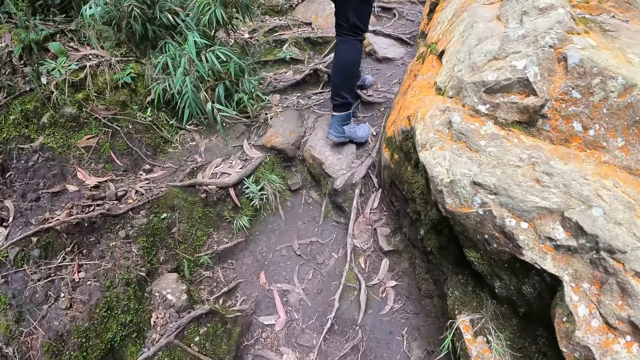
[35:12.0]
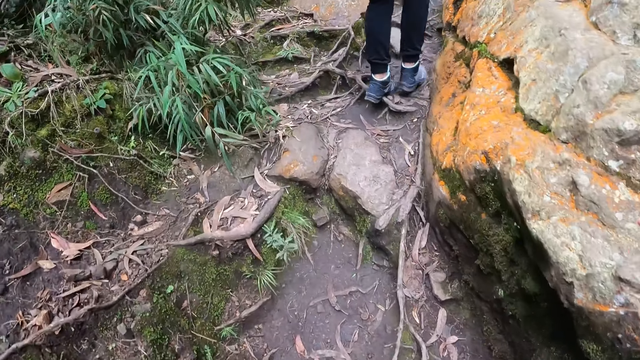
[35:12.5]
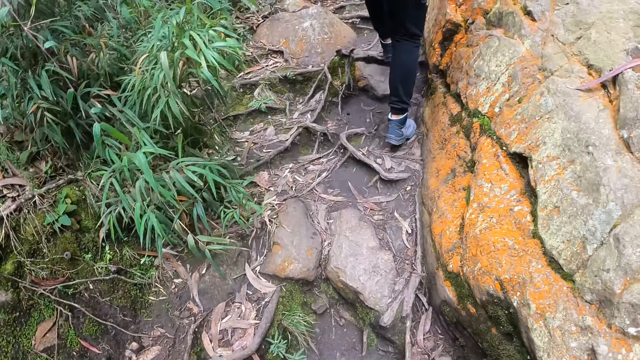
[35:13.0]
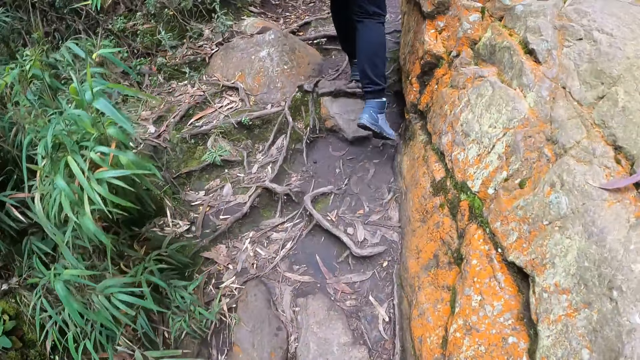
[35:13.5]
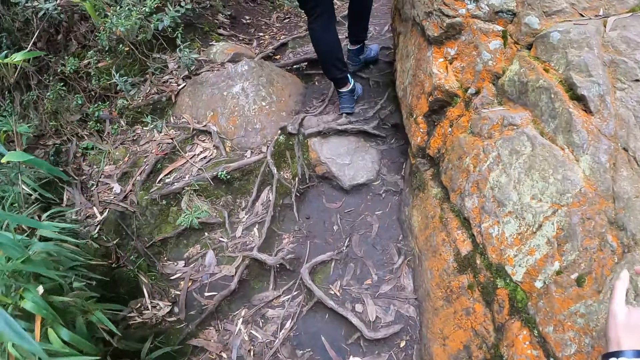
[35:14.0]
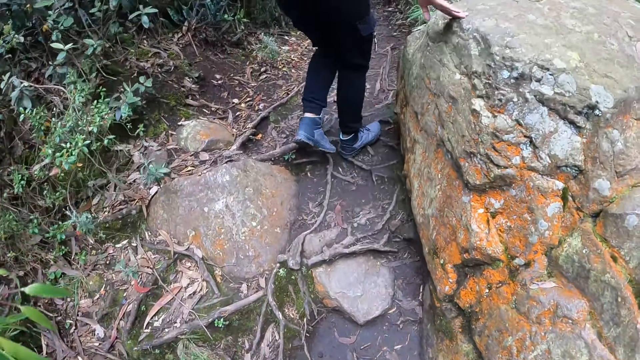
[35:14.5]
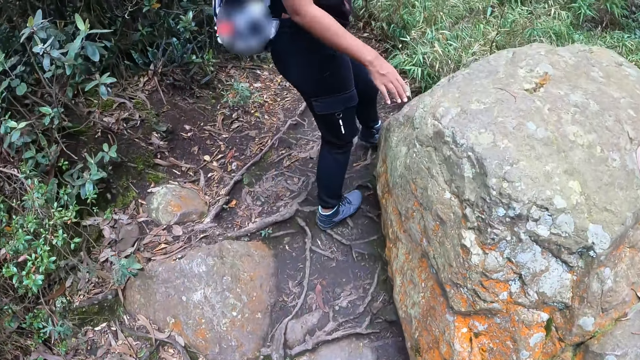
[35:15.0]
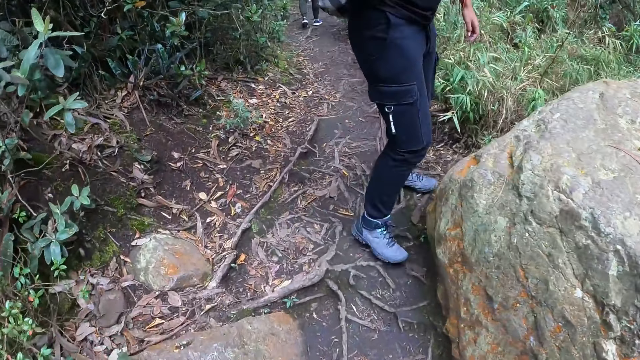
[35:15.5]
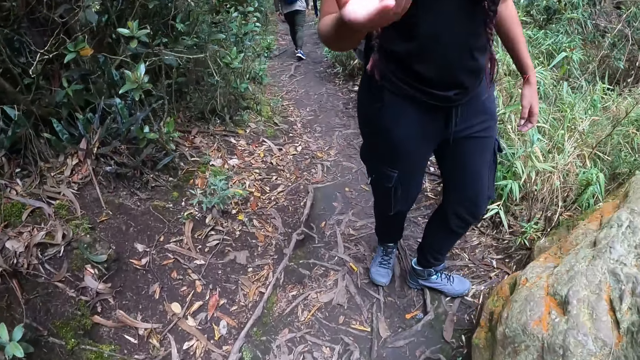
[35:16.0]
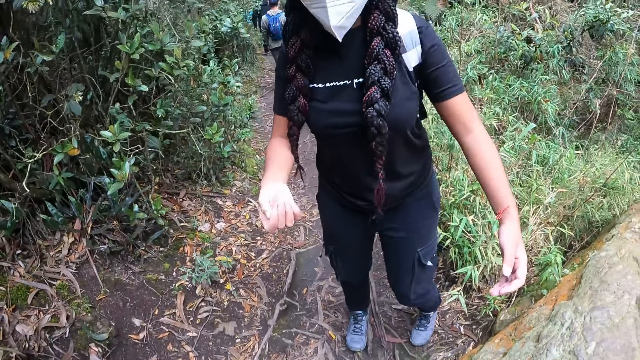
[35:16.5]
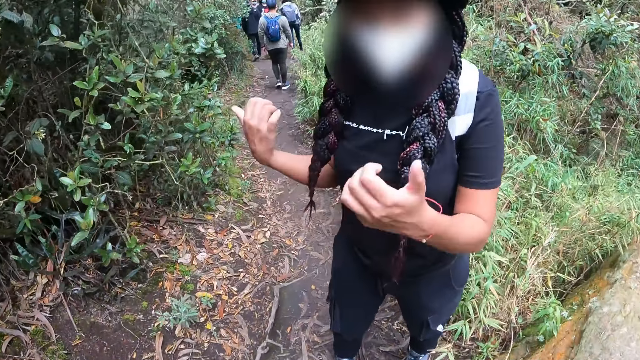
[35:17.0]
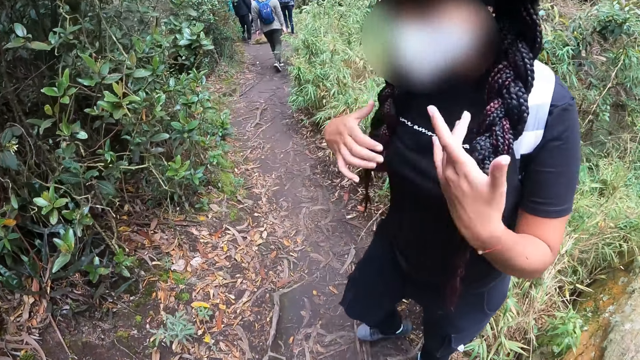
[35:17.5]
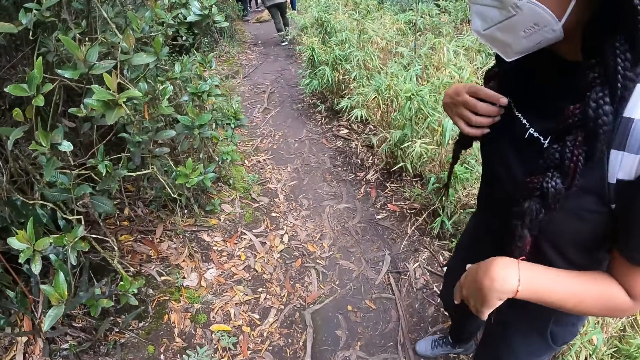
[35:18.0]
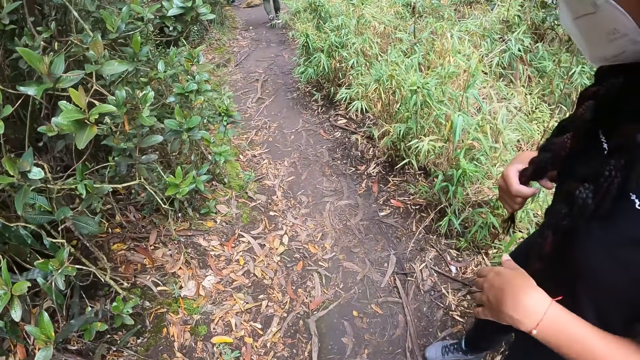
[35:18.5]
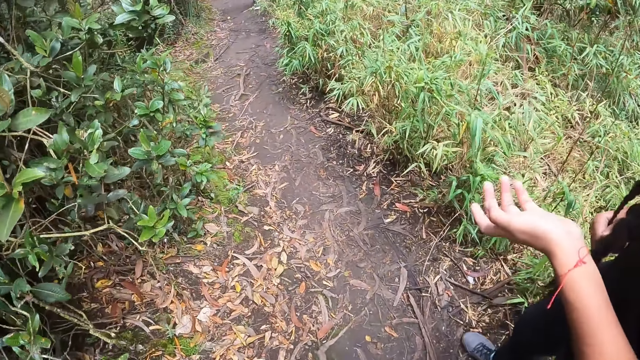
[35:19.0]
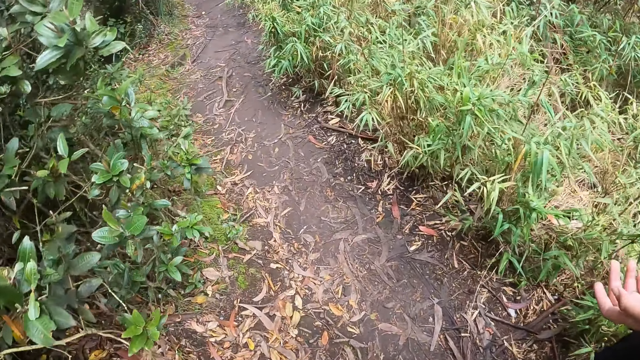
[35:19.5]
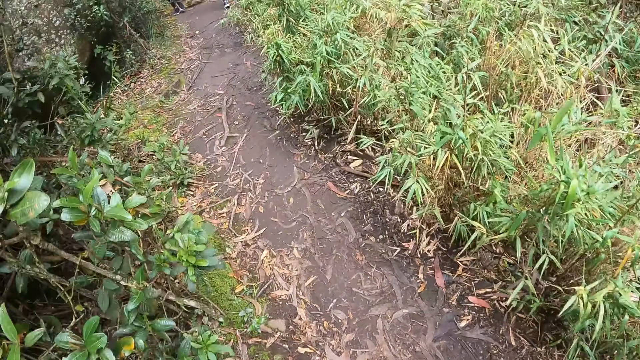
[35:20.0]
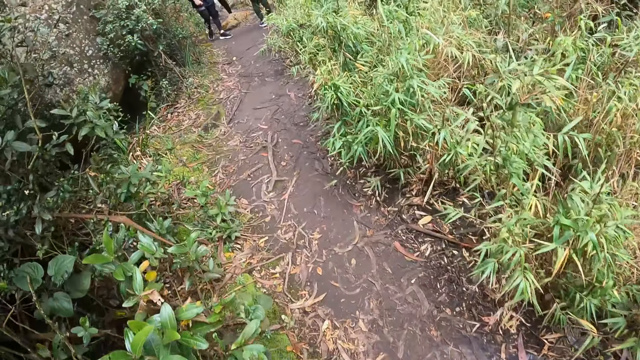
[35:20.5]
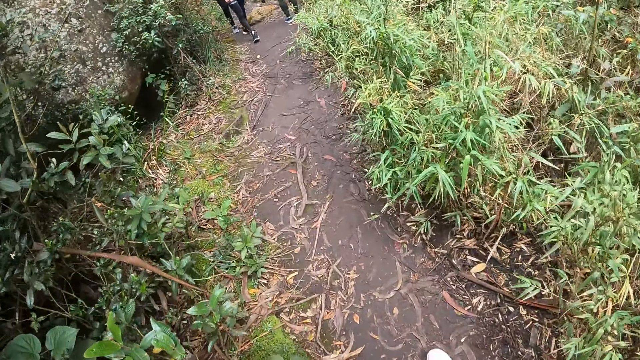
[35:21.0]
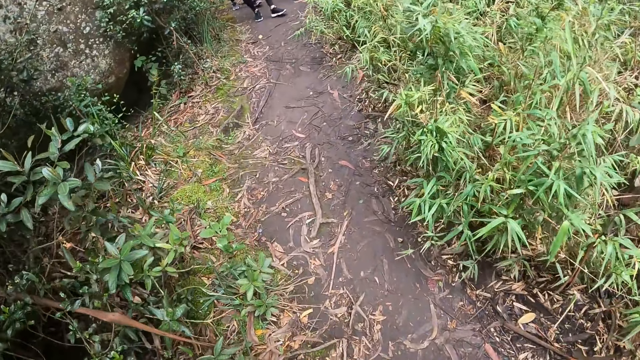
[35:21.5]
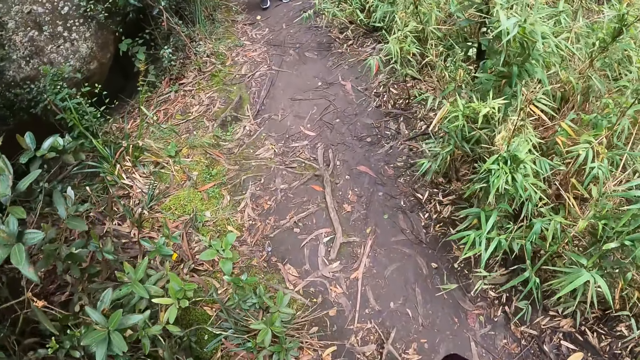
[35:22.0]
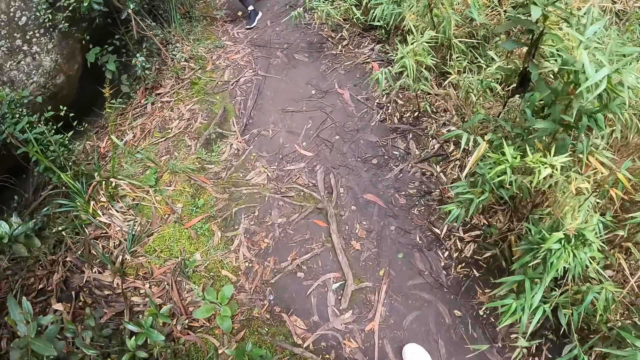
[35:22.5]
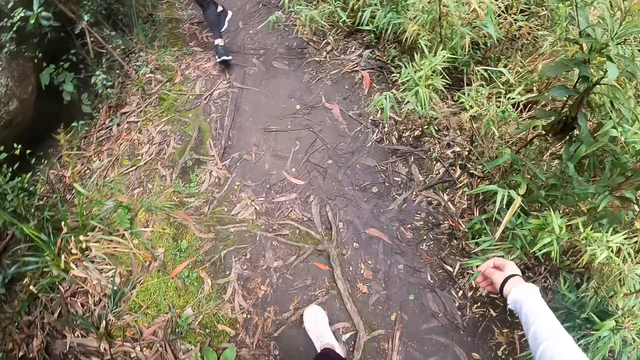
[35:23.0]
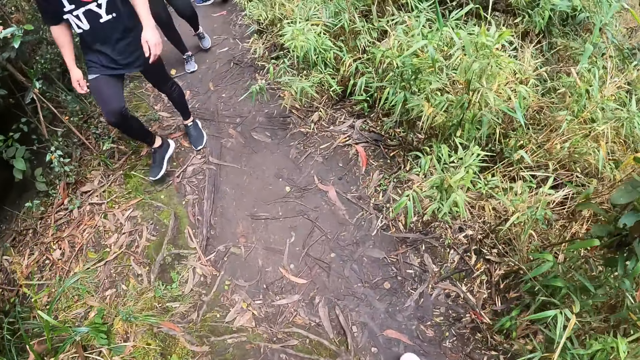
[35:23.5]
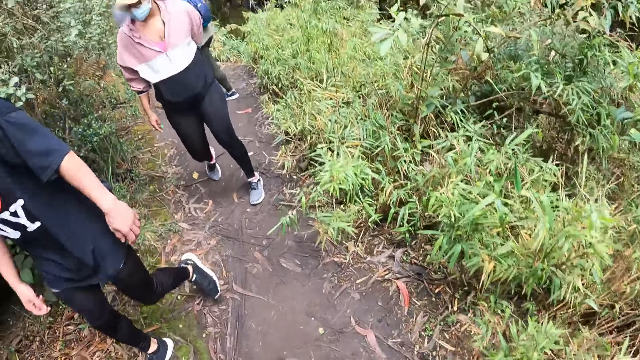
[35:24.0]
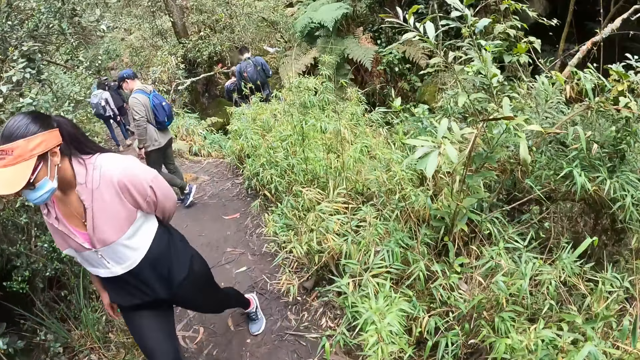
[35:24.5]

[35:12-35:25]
The woman touches a rock with her right hand. She gesticulates with both hands. The camera wearer dialogues with the woman. They walk around the place.

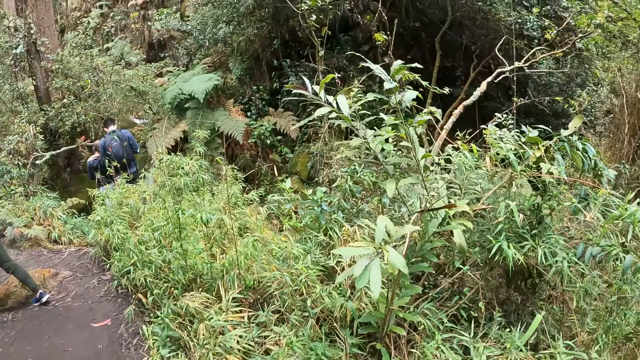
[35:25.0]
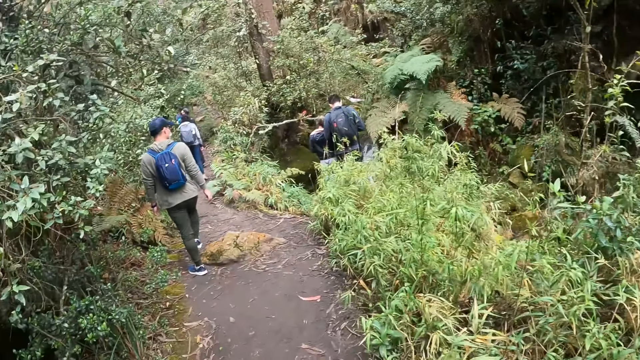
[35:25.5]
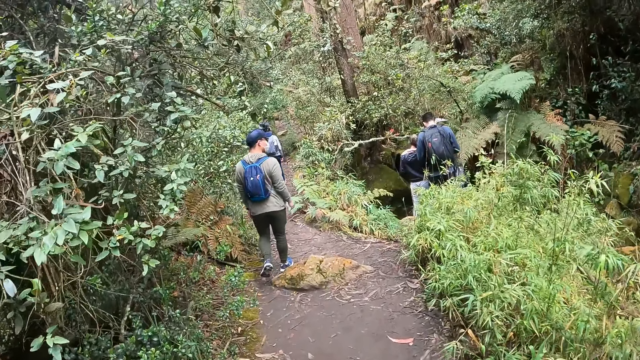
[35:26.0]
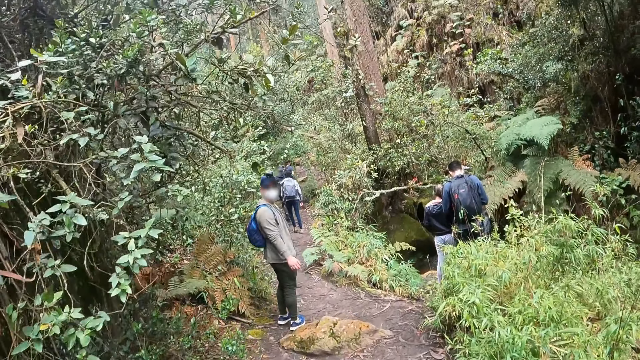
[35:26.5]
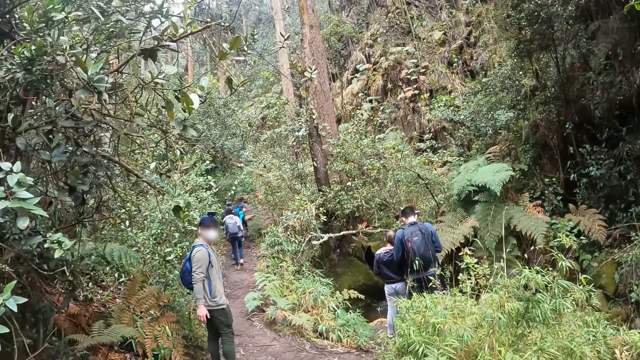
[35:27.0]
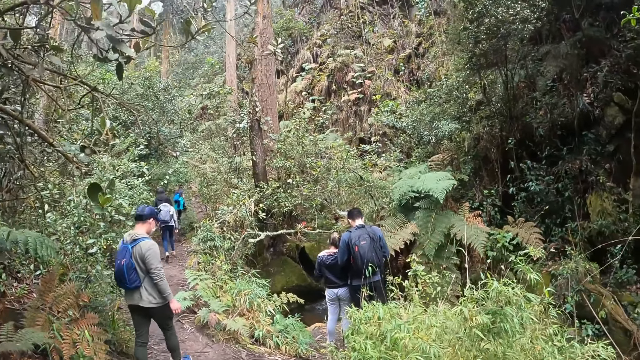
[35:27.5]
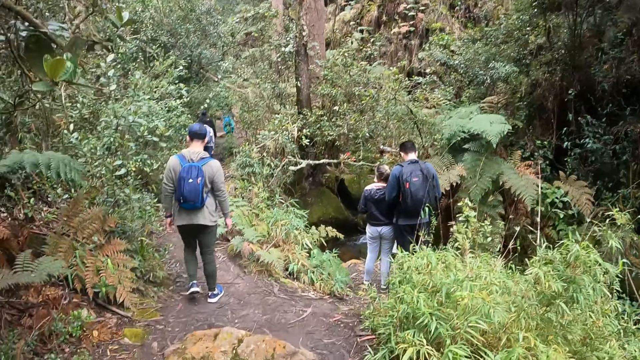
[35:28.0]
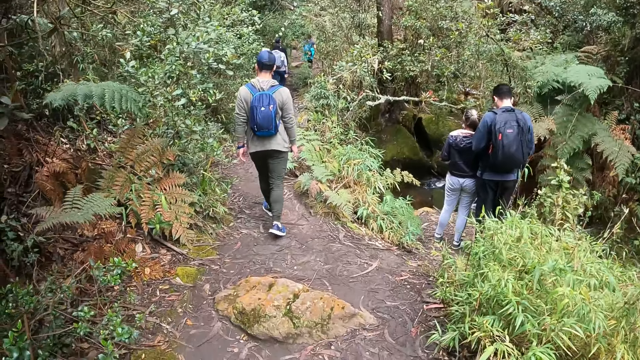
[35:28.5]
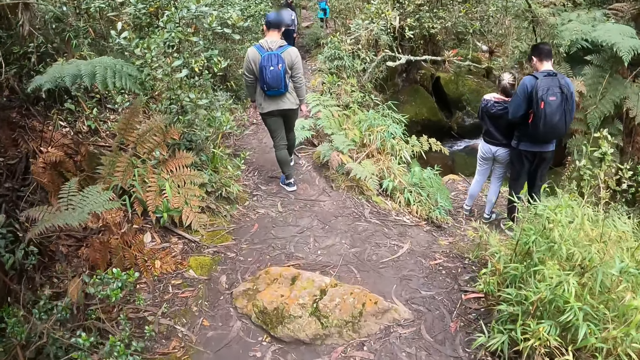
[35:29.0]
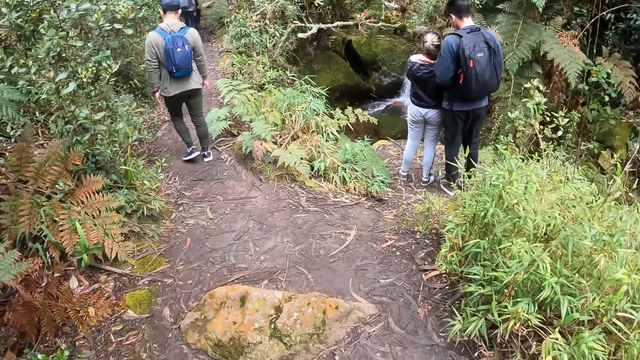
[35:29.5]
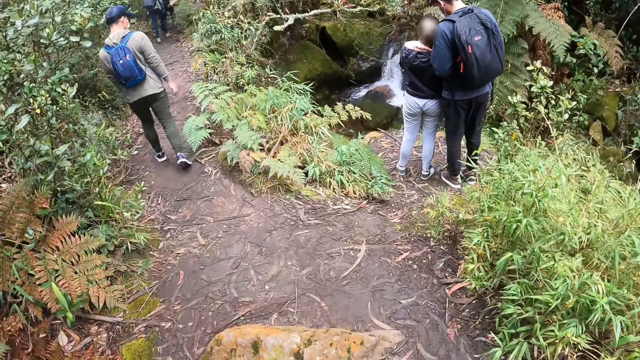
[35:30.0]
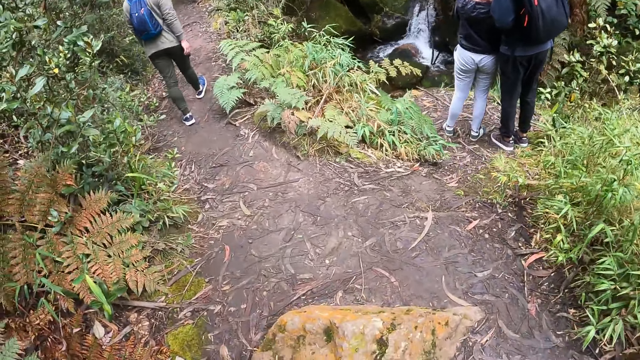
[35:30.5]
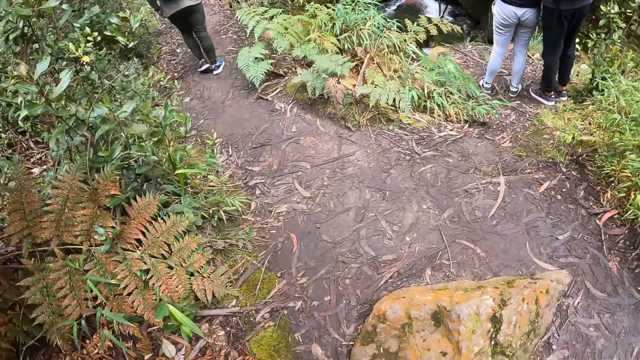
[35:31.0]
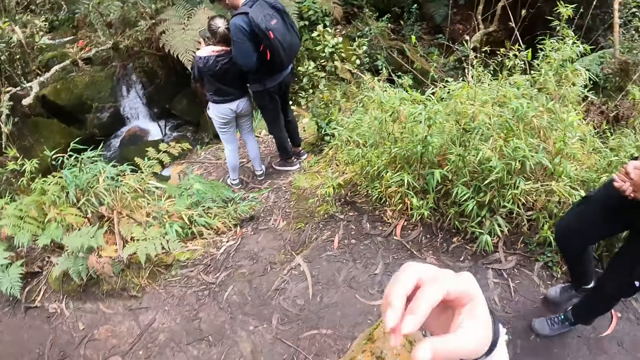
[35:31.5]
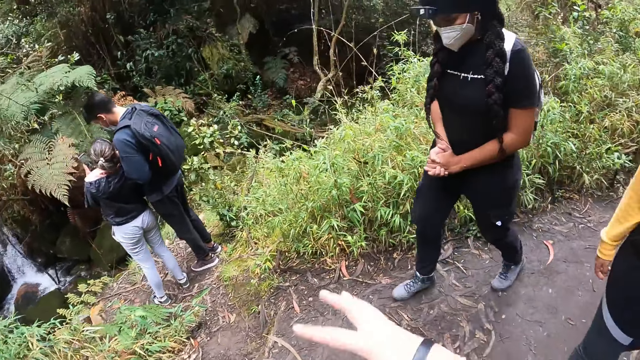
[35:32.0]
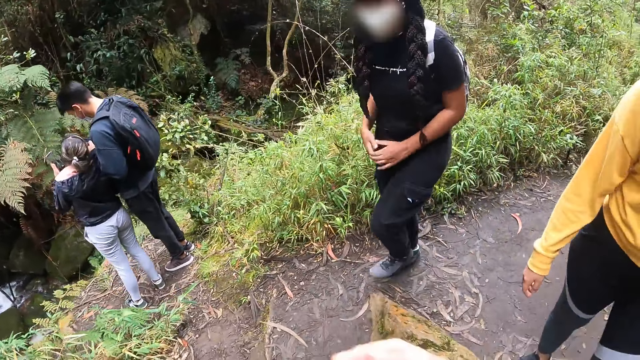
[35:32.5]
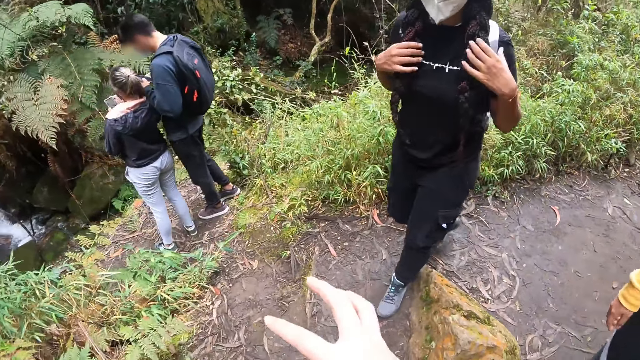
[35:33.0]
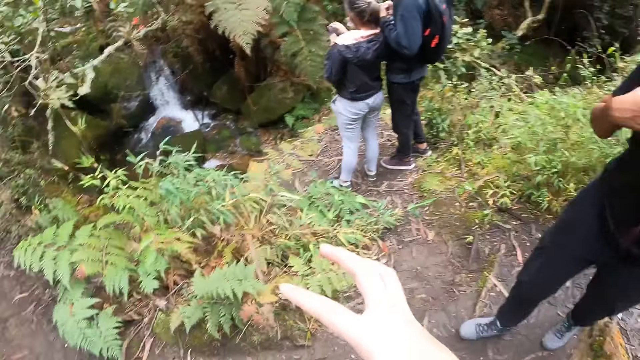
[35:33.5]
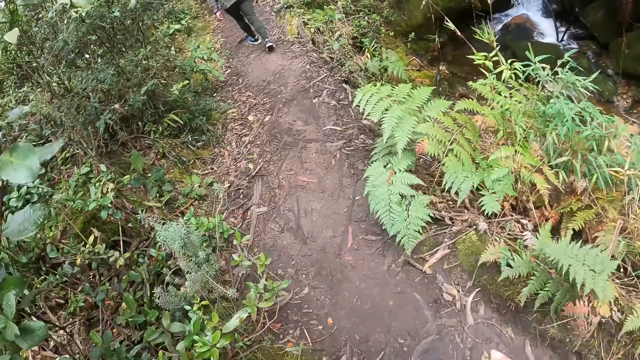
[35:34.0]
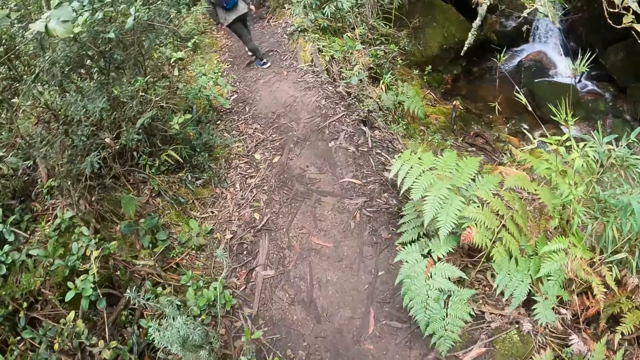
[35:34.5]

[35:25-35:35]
The camera wearer dialogues with a person. They walk around the place.
